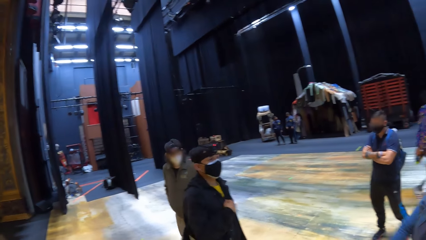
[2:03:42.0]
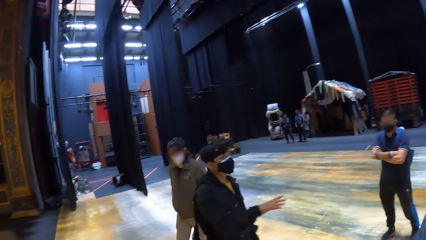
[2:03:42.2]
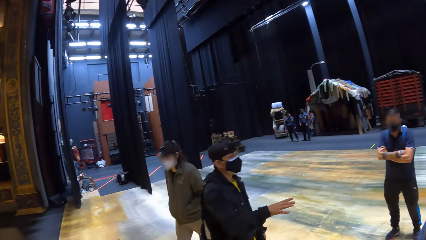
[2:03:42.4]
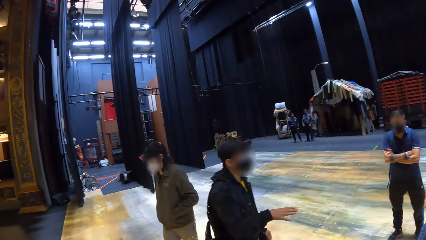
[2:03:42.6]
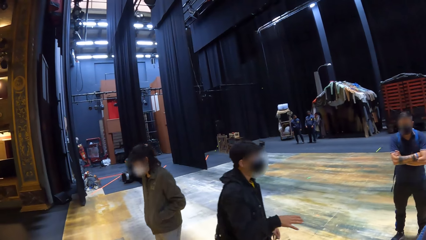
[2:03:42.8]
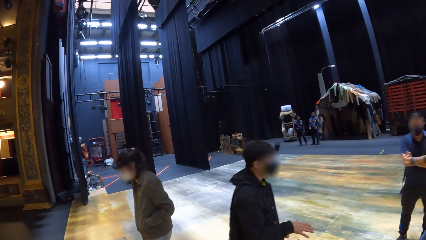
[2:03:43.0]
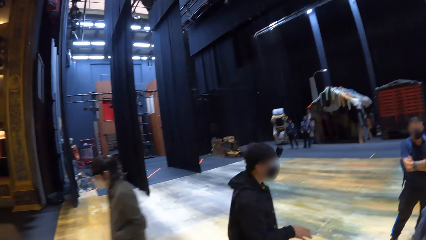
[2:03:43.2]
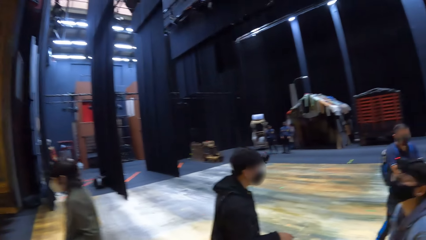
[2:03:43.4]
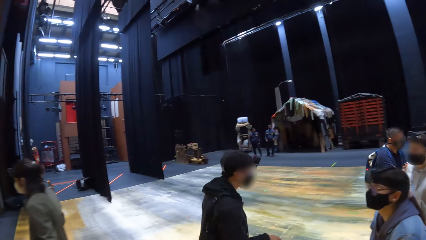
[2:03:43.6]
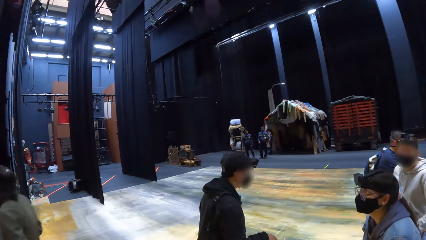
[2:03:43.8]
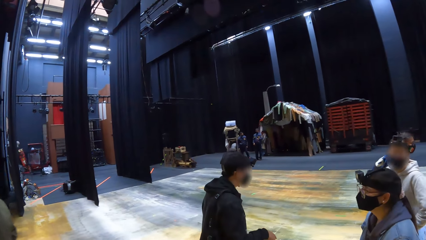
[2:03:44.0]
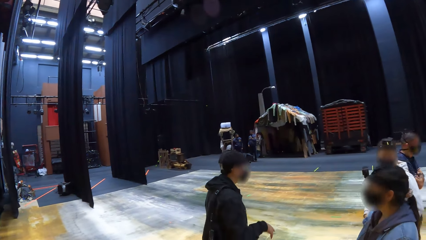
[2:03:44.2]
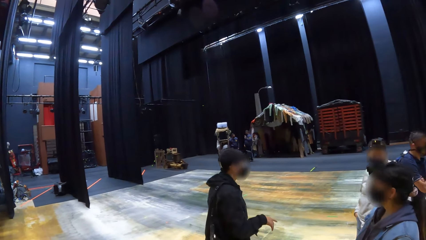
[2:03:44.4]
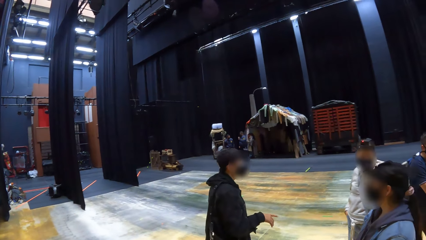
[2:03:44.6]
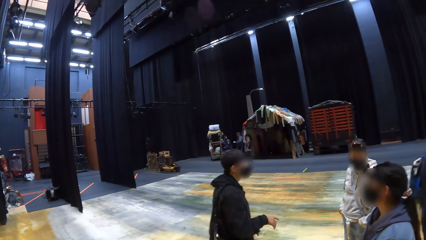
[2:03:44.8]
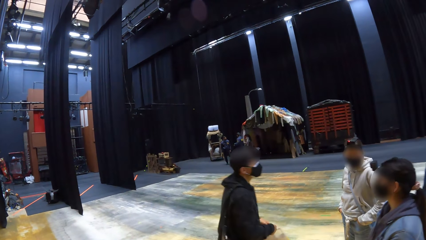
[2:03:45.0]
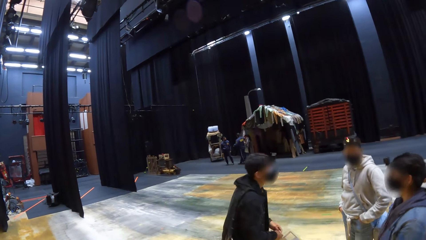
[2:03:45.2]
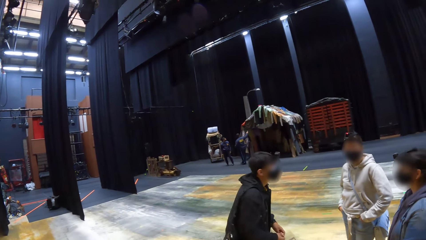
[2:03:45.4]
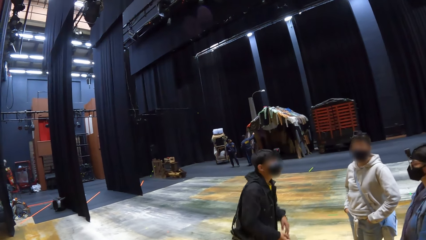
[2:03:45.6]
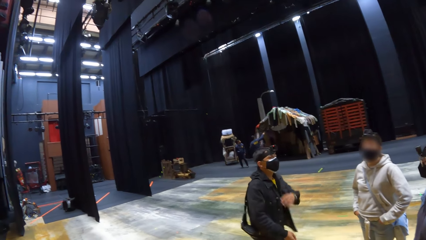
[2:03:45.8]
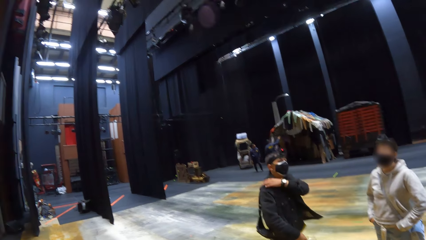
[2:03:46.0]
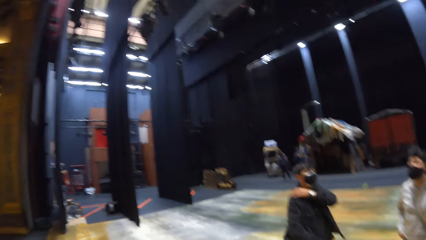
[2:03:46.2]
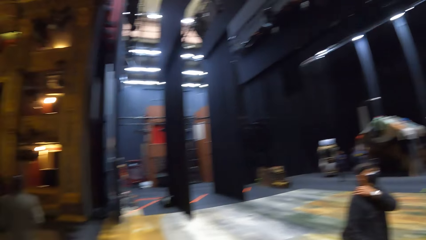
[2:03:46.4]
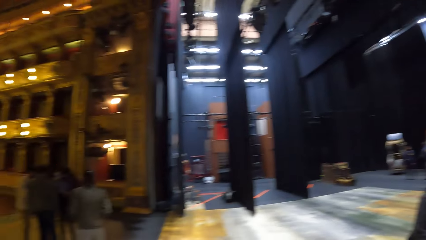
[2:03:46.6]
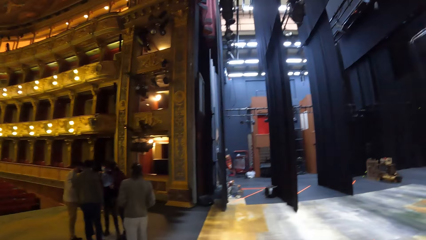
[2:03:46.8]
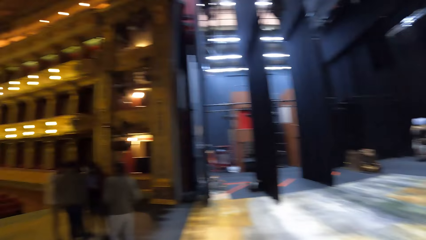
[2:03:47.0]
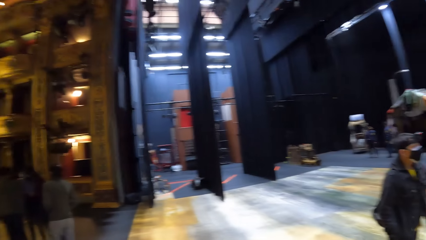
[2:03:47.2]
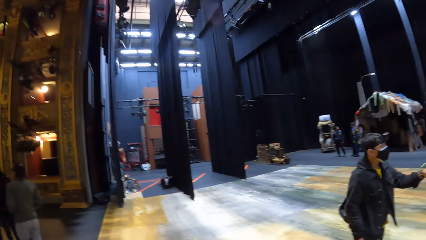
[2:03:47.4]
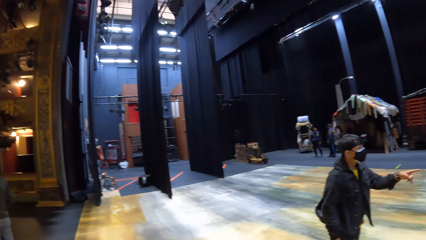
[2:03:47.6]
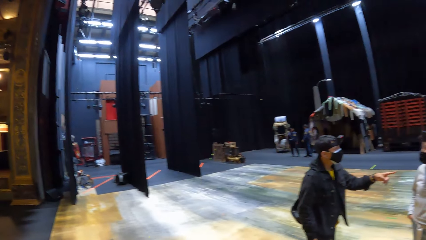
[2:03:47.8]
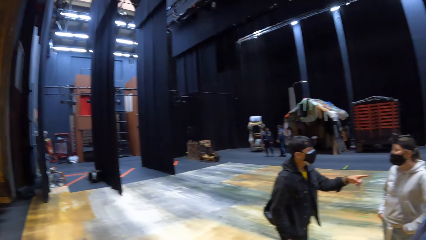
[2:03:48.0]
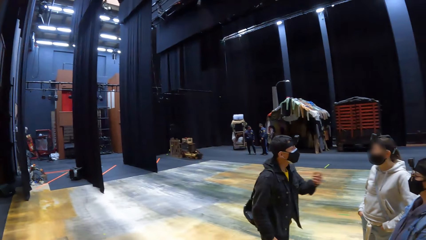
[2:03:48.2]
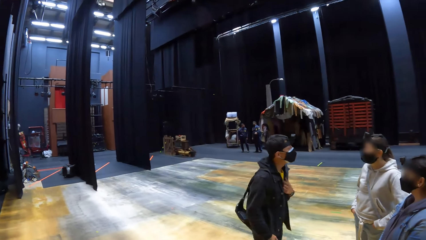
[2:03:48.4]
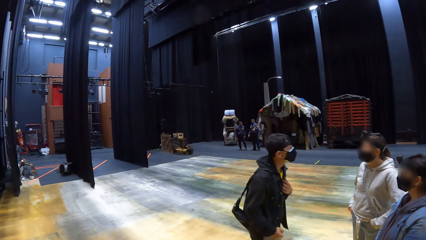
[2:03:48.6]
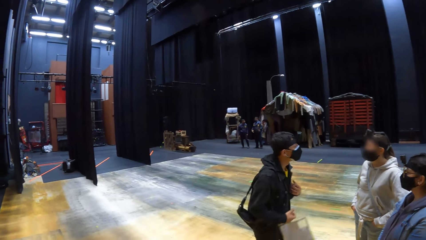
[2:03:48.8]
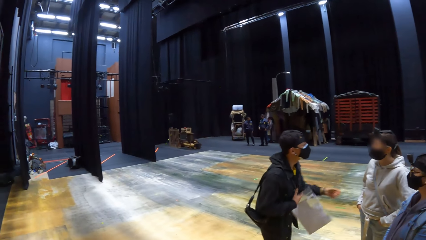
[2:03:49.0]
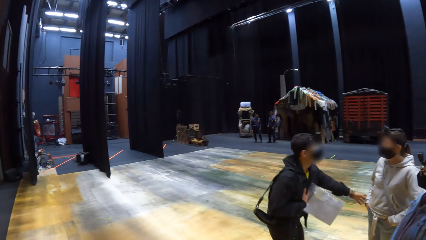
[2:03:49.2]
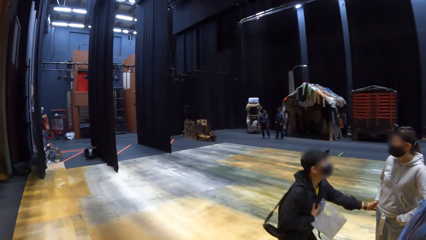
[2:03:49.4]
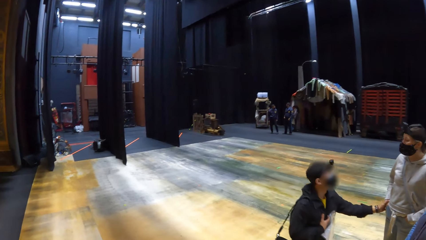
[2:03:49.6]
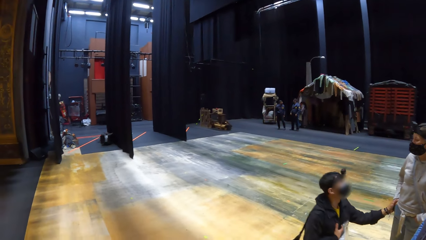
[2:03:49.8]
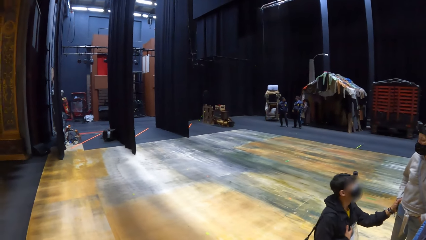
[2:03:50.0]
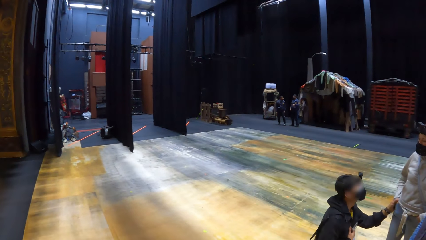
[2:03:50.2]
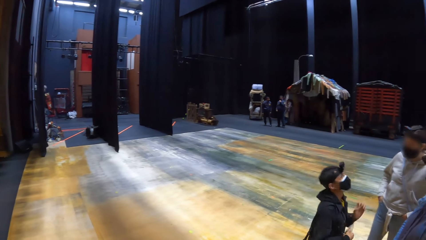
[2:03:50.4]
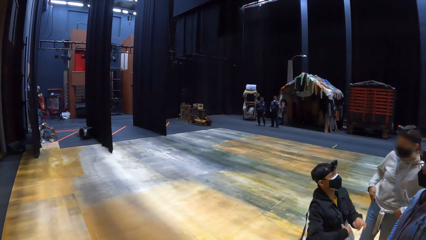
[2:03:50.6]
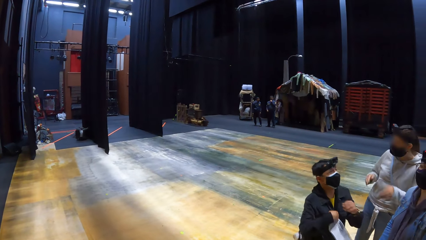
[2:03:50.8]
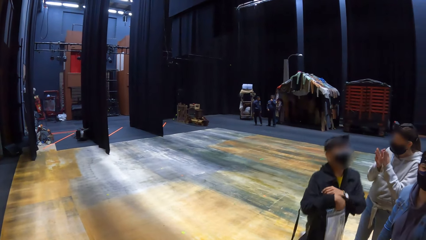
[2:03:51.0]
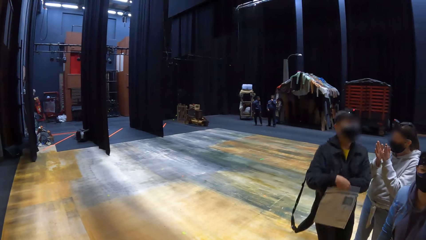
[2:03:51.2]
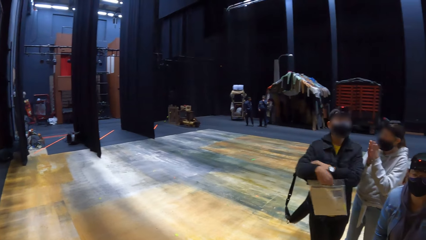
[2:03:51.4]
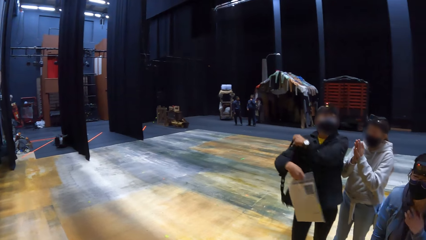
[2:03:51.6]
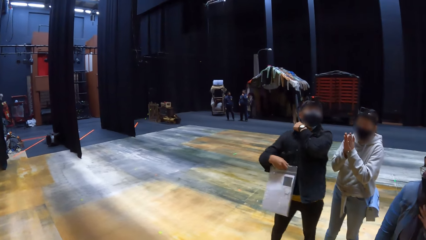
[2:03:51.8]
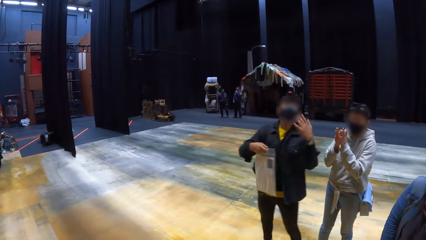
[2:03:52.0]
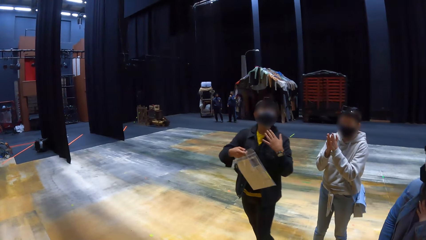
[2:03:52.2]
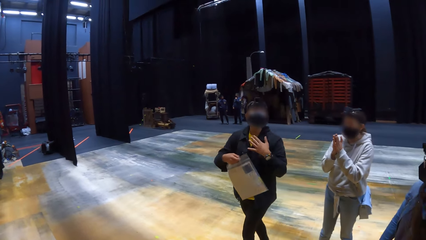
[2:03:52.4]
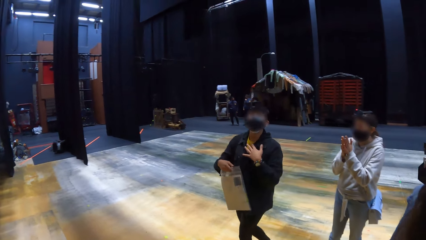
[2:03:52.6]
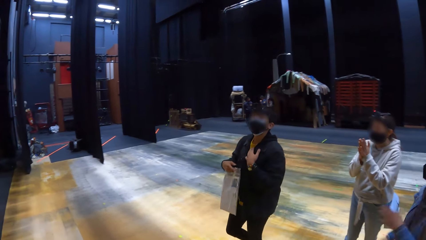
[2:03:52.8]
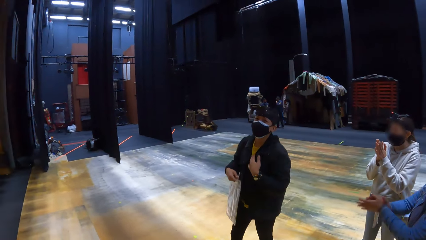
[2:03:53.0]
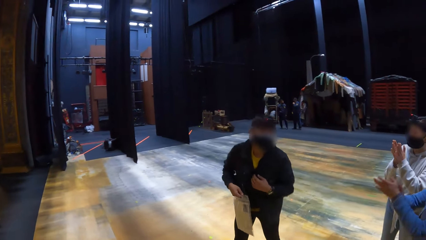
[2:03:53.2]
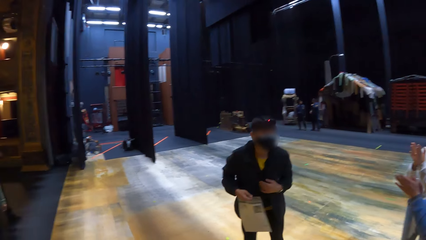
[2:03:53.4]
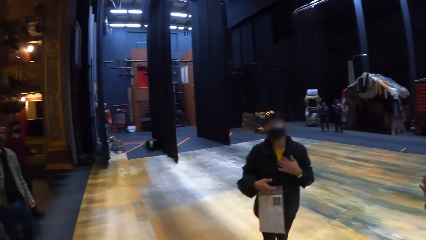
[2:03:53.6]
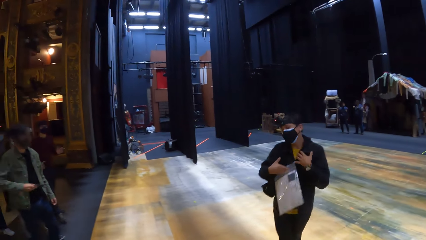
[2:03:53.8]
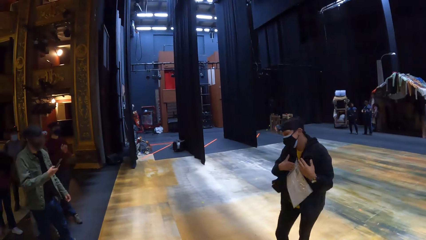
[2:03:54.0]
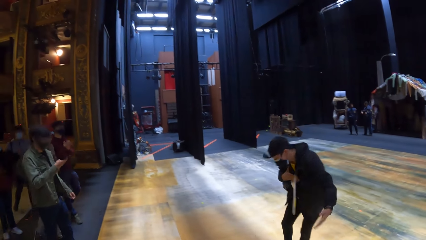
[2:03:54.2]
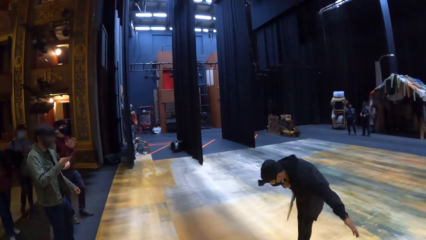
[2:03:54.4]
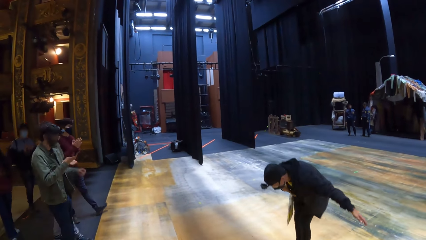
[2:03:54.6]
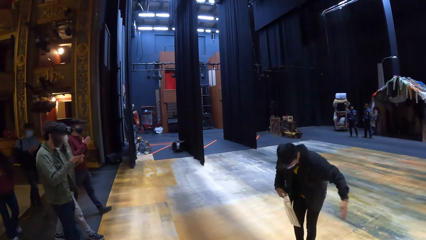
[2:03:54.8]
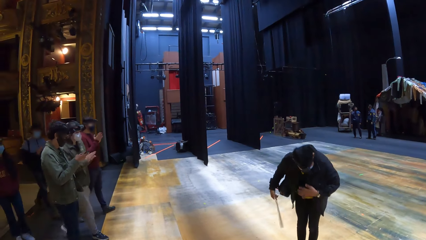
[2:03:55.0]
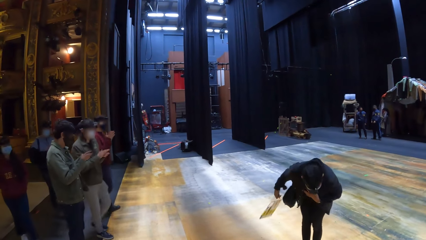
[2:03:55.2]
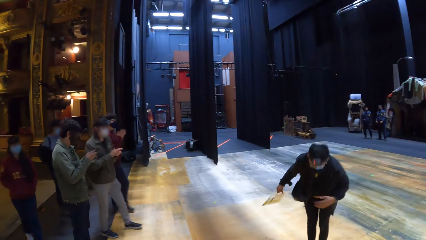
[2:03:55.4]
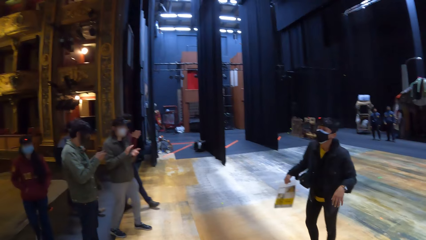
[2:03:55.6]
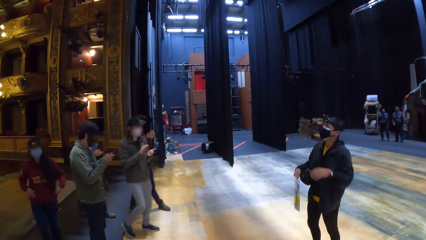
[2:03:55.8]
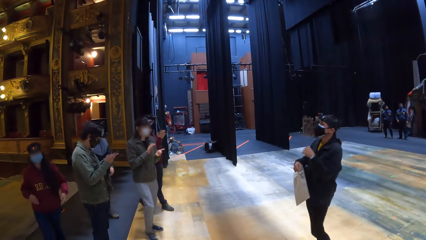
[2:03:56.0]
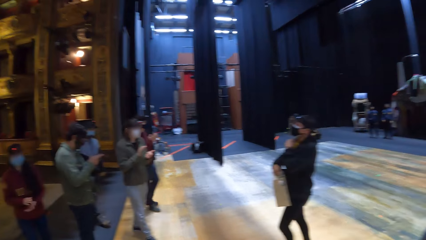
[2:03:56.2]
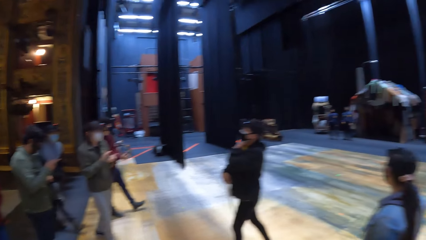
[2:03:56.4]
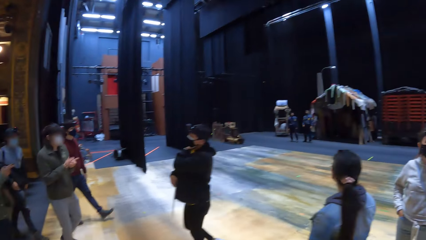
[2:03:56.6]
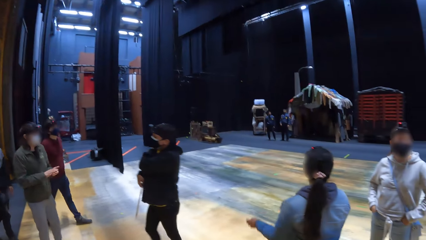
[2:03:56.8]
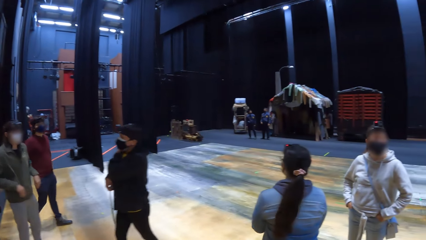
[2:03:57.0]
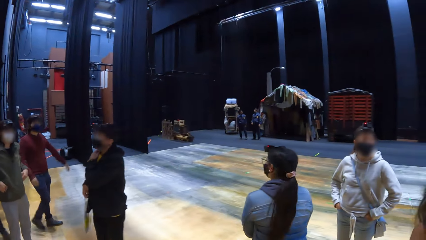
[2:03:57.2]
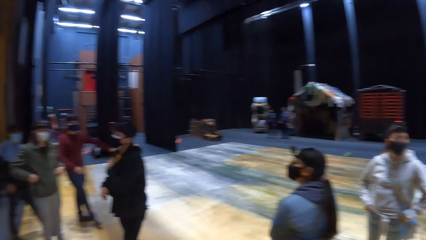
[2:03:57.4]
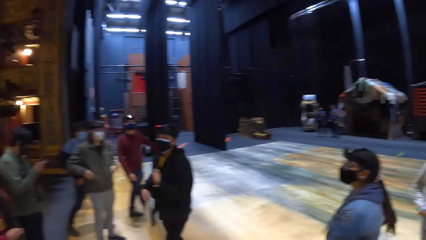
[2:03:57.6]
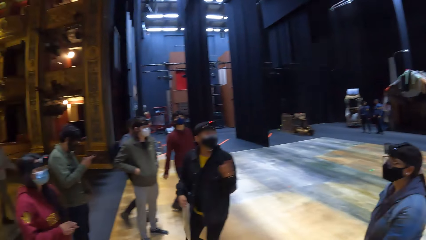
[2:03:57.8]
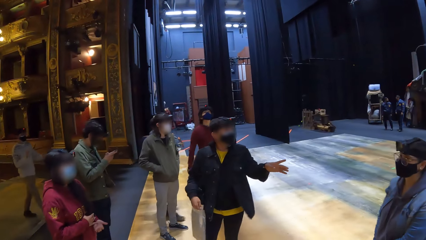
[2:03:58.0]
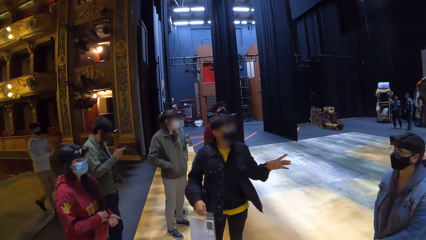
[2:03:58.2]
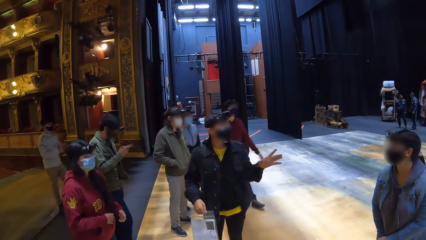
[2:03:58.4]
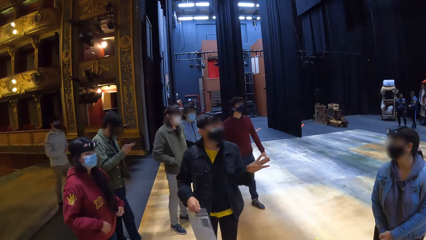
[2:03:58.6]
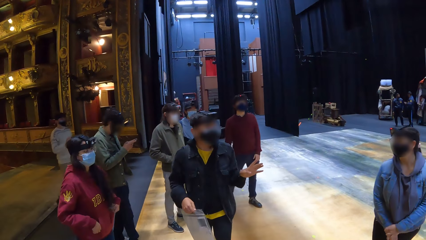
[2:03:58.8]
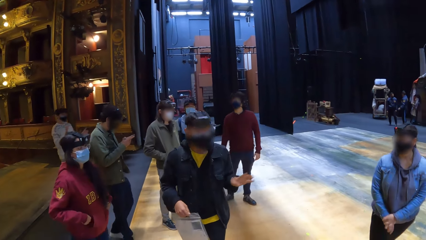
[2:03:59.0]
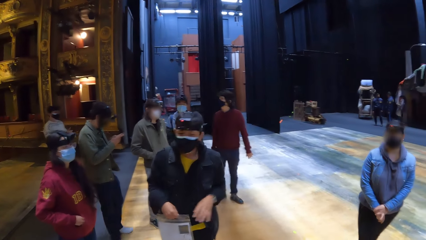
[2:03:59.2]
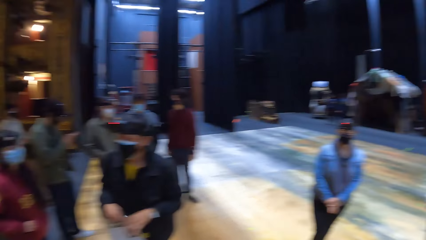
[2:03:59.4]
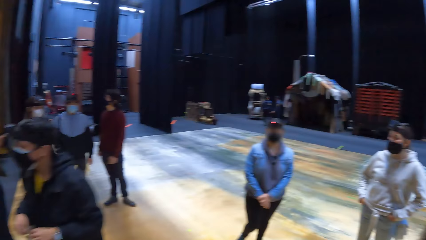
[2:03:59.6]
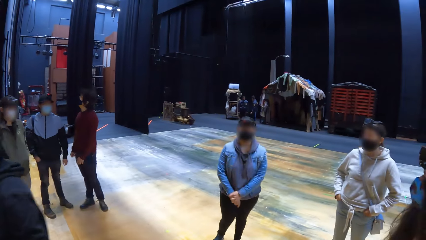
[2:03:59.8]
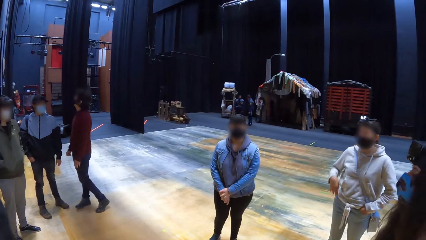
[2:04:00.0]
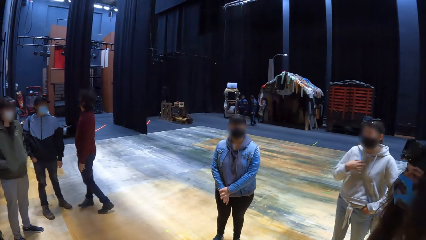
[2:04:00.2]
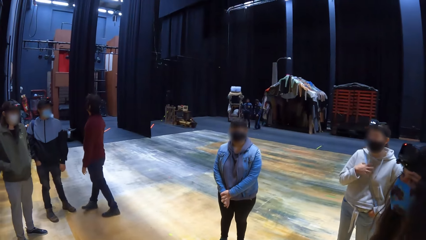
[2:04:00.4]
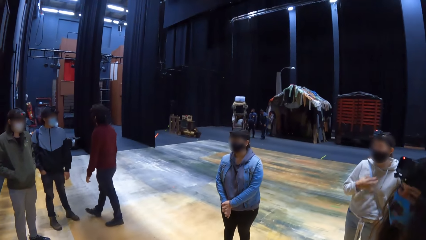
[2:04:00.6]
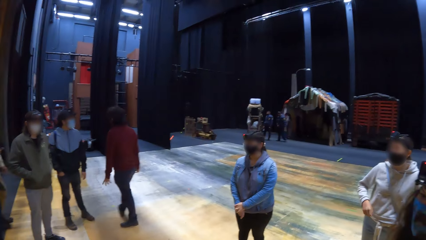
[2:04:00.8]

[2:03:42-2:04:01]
A man converses with colleagues. The camera wearer looks around the building. The man converses with colleagues, kneels down, converses with colleagues, stands up, pulls the bag on his shoulder, walks around and converses with the camera wearer. Another man operates a phone. The first man walks around and converses with colleagues. The camera wearer looks around.
